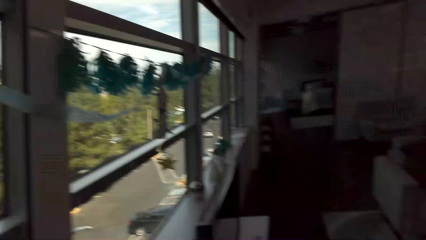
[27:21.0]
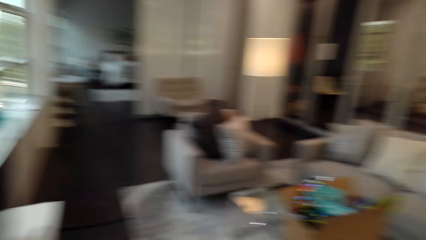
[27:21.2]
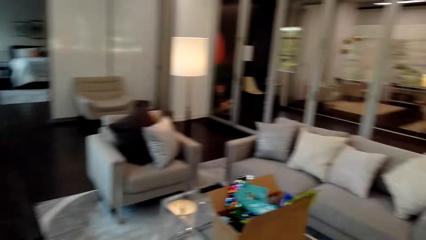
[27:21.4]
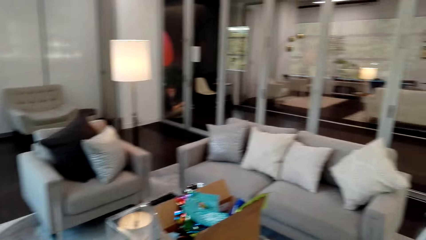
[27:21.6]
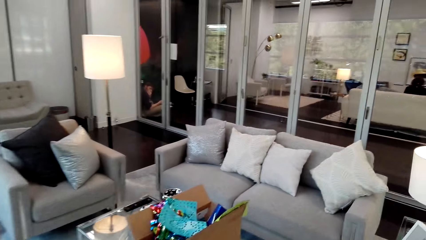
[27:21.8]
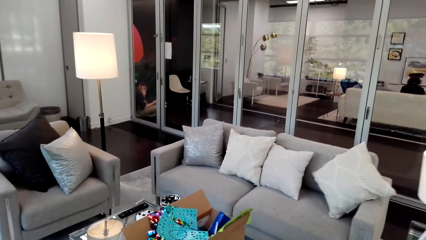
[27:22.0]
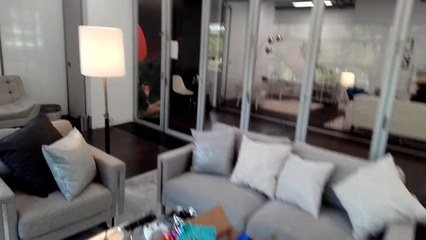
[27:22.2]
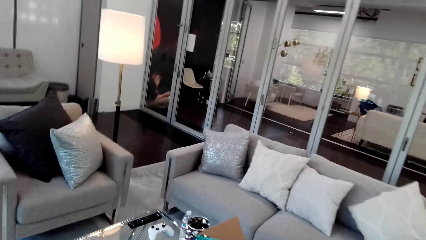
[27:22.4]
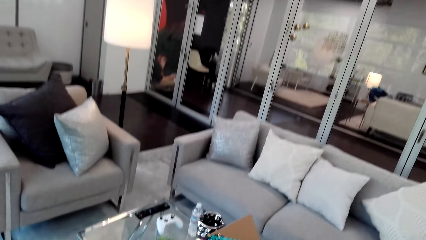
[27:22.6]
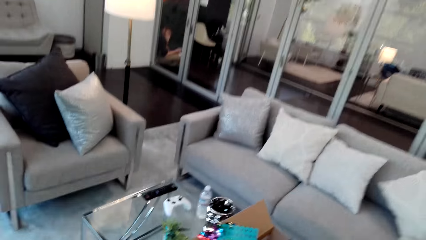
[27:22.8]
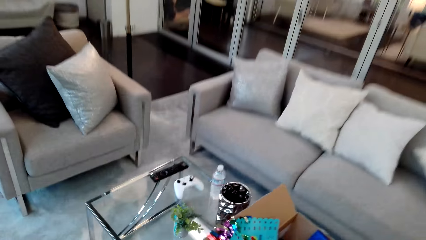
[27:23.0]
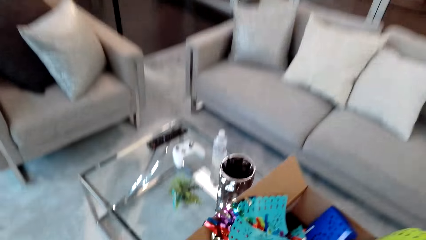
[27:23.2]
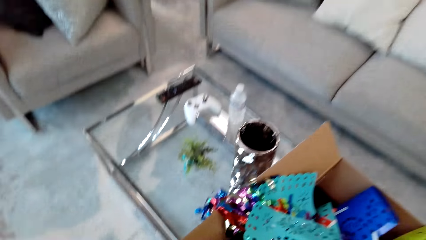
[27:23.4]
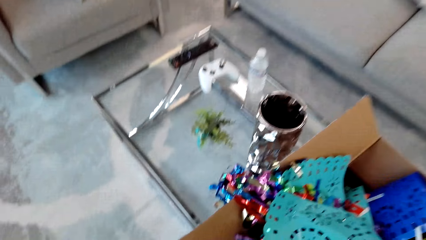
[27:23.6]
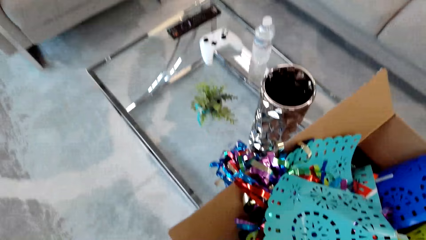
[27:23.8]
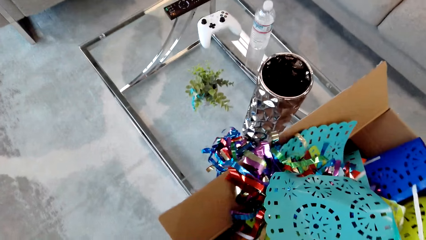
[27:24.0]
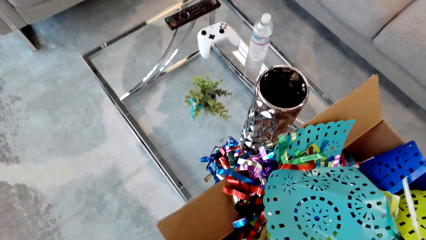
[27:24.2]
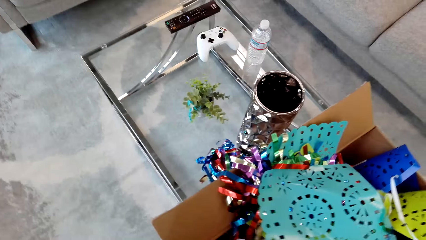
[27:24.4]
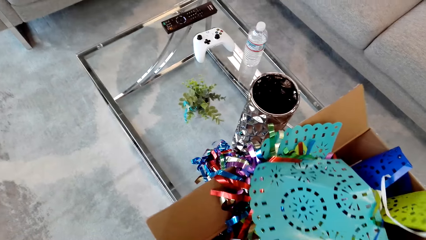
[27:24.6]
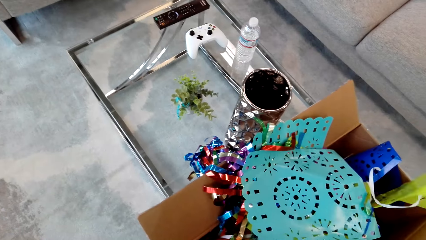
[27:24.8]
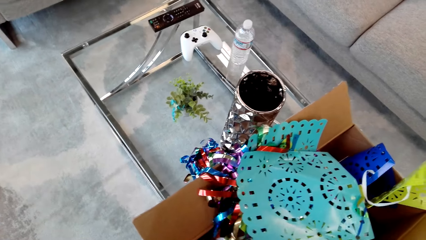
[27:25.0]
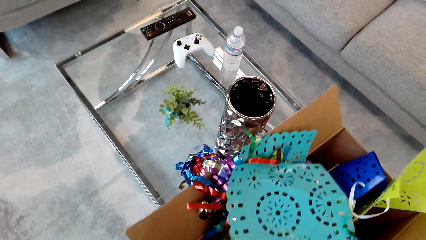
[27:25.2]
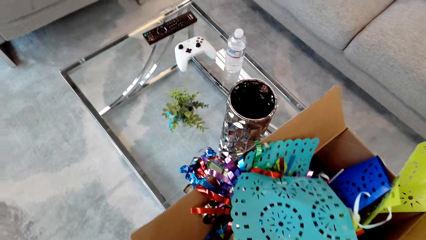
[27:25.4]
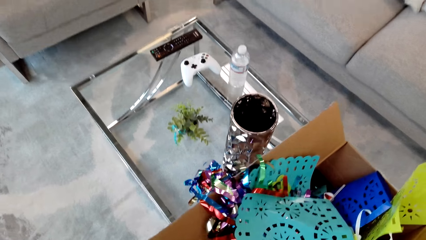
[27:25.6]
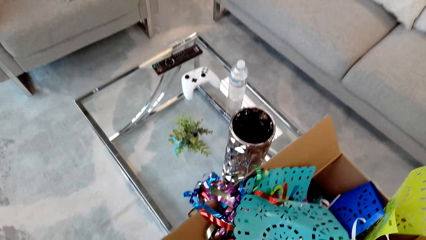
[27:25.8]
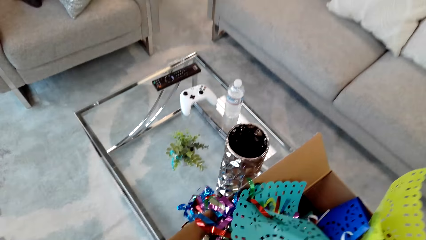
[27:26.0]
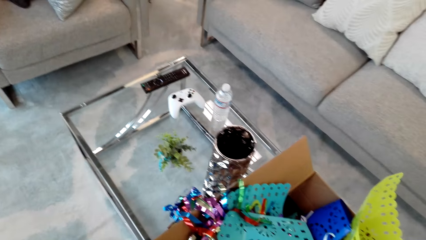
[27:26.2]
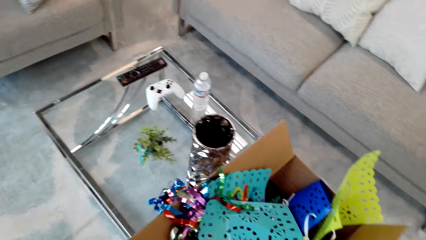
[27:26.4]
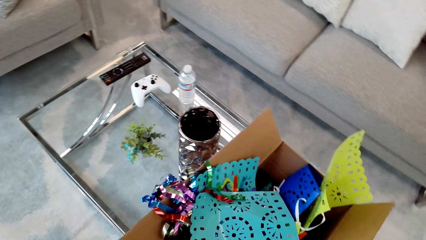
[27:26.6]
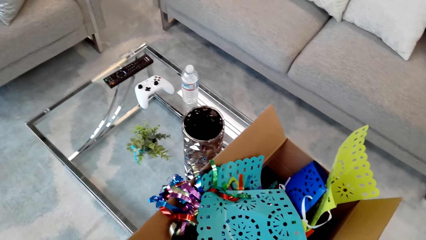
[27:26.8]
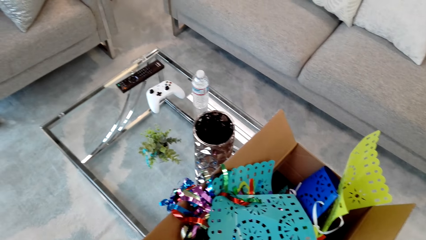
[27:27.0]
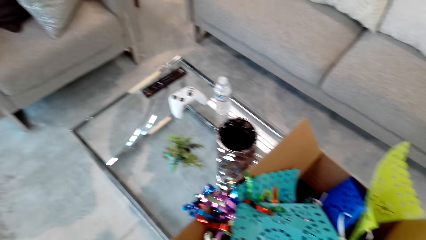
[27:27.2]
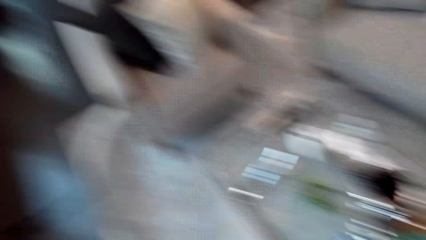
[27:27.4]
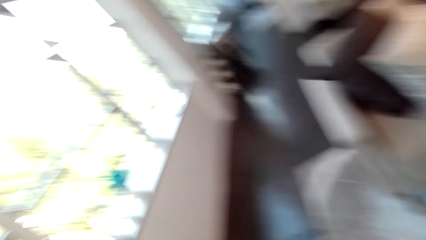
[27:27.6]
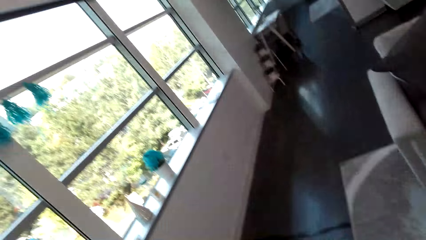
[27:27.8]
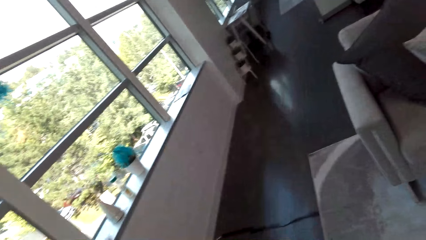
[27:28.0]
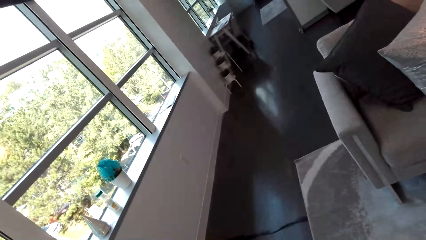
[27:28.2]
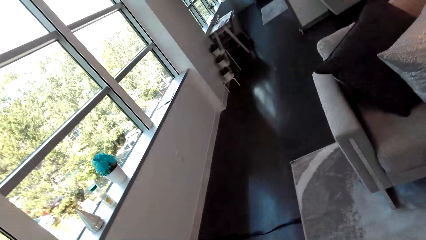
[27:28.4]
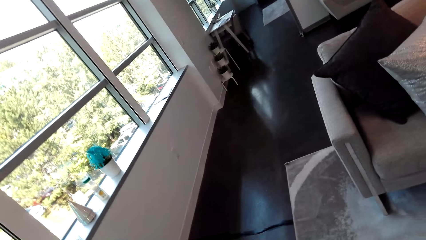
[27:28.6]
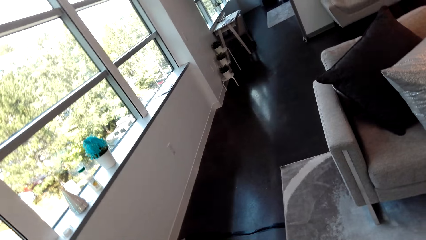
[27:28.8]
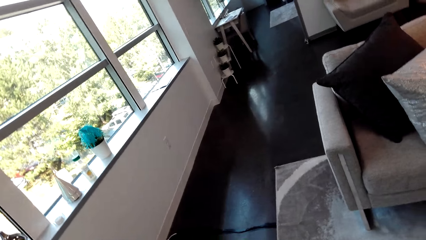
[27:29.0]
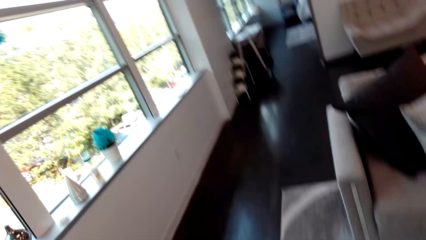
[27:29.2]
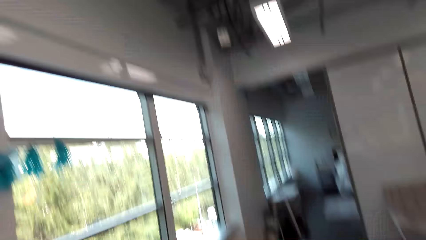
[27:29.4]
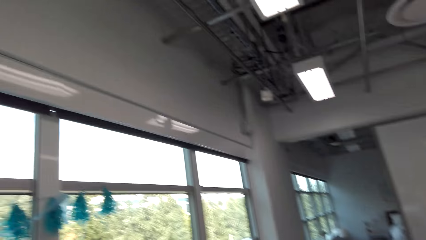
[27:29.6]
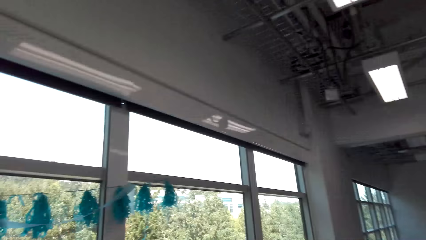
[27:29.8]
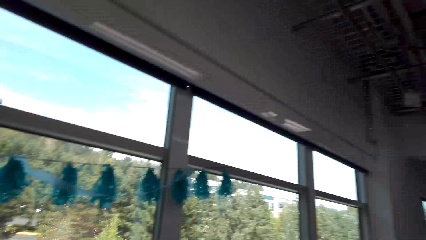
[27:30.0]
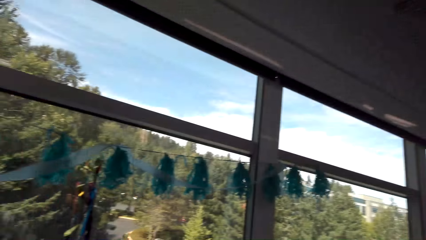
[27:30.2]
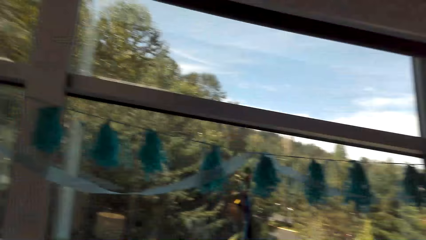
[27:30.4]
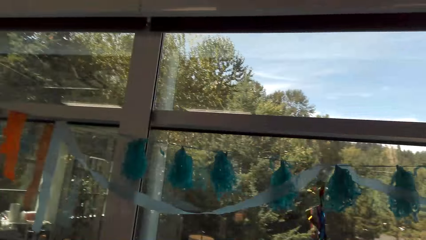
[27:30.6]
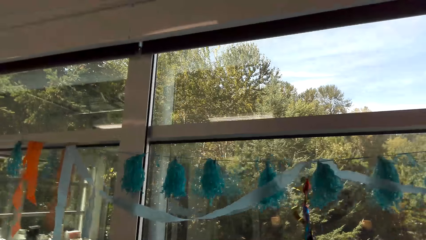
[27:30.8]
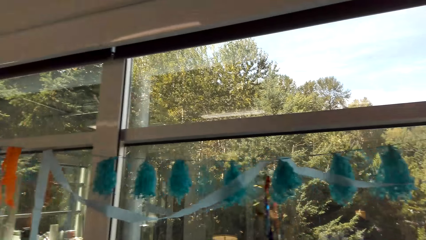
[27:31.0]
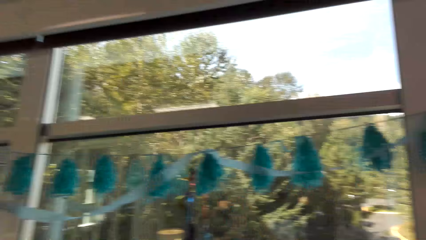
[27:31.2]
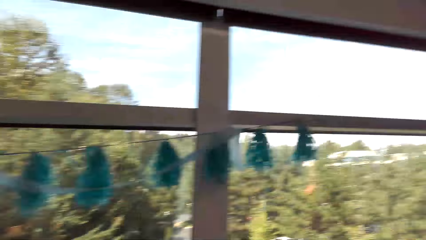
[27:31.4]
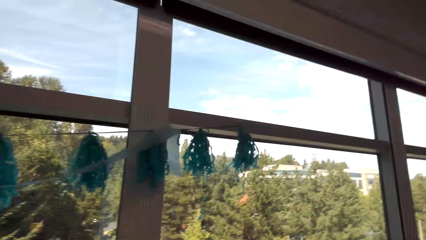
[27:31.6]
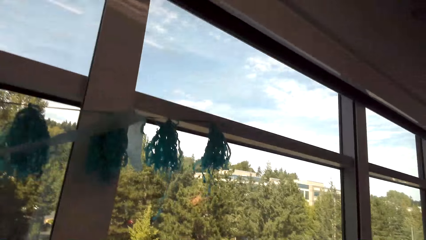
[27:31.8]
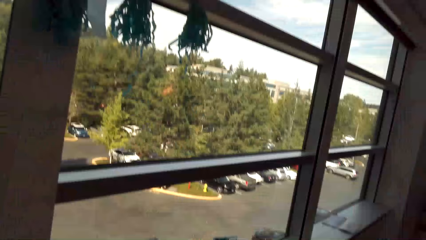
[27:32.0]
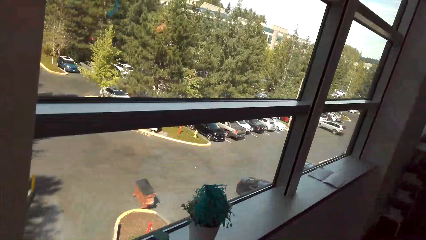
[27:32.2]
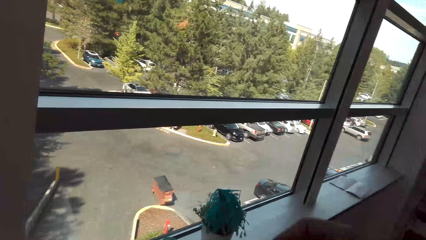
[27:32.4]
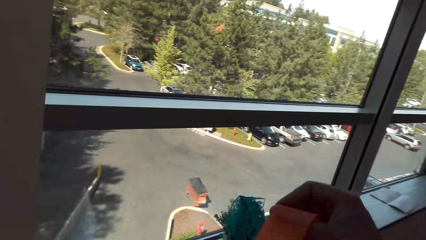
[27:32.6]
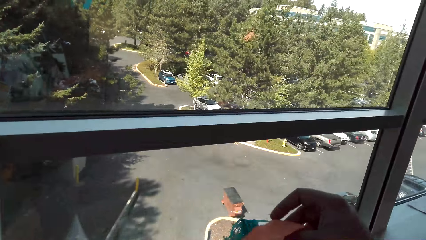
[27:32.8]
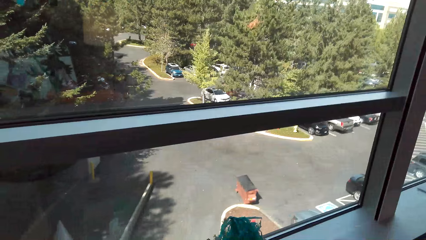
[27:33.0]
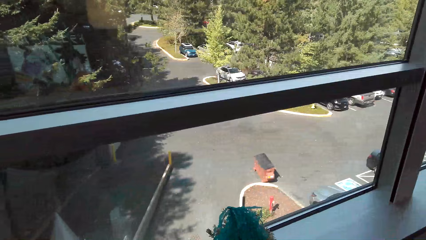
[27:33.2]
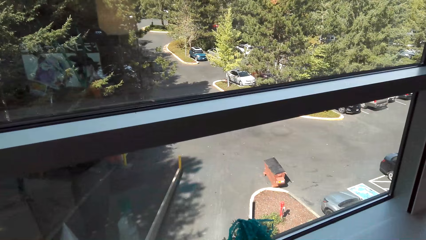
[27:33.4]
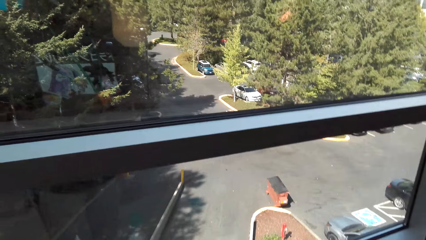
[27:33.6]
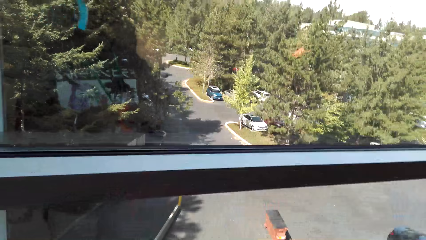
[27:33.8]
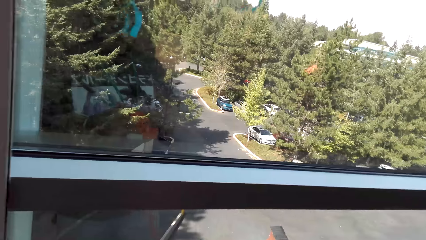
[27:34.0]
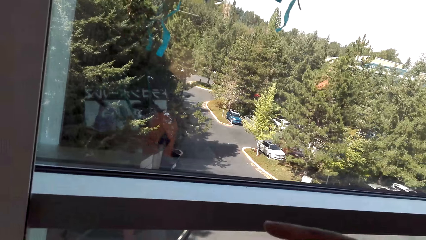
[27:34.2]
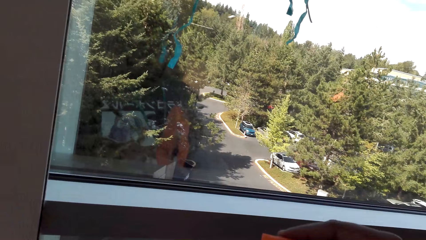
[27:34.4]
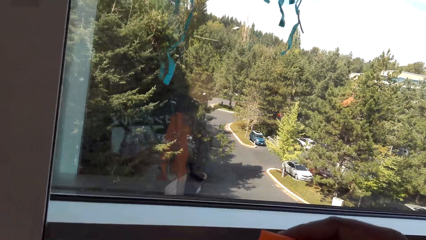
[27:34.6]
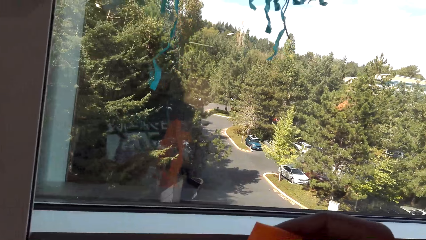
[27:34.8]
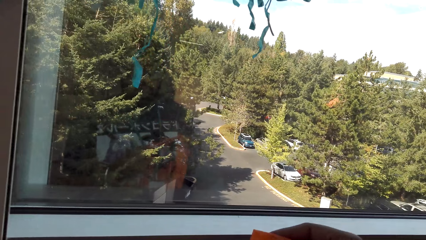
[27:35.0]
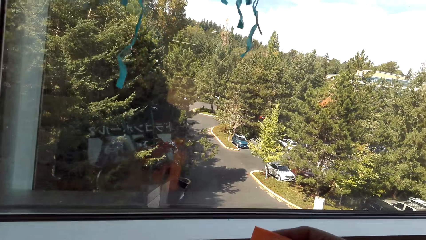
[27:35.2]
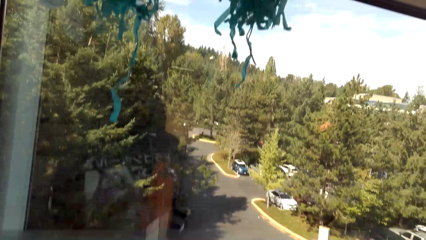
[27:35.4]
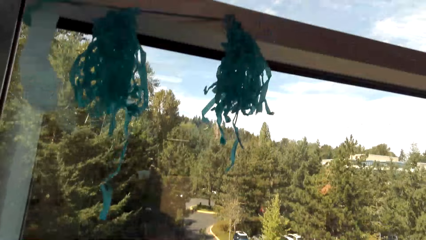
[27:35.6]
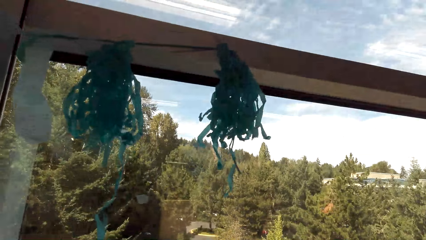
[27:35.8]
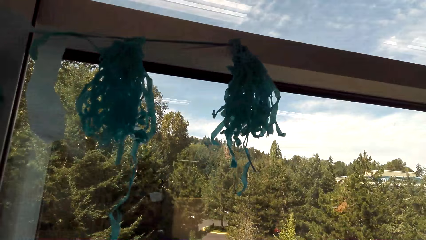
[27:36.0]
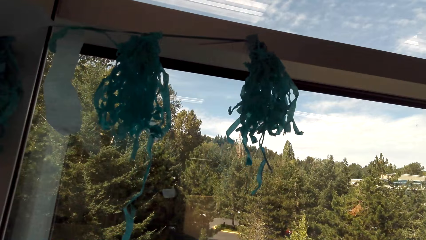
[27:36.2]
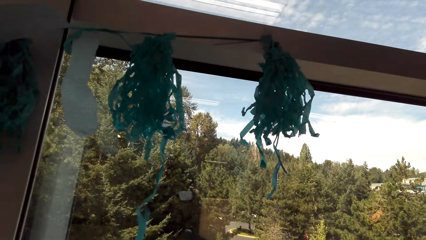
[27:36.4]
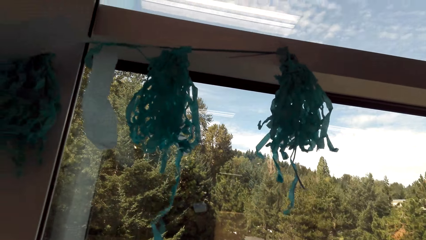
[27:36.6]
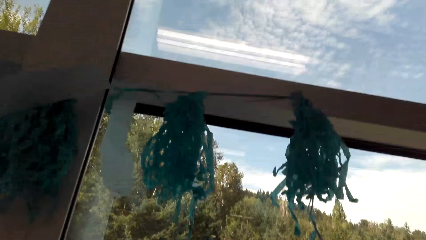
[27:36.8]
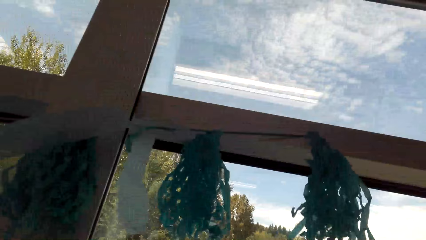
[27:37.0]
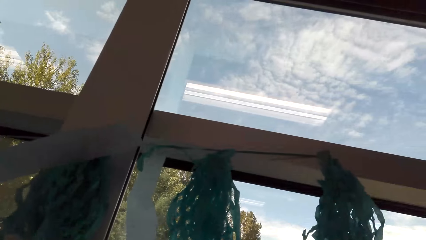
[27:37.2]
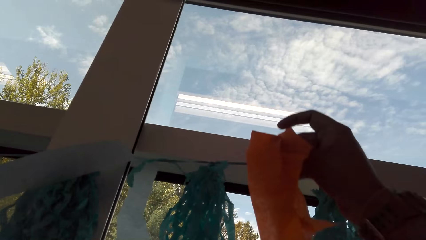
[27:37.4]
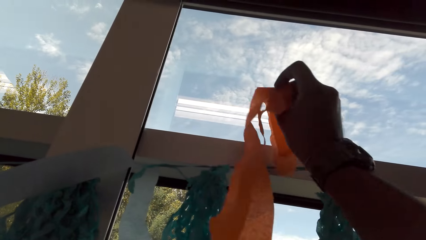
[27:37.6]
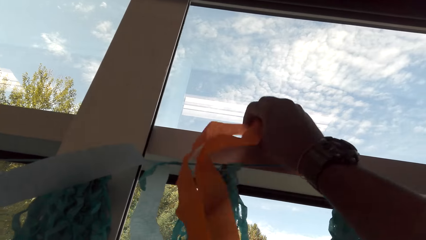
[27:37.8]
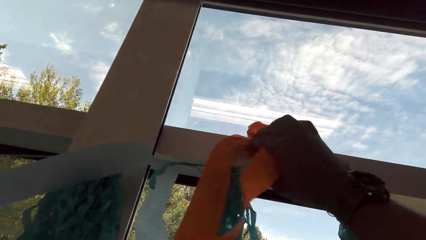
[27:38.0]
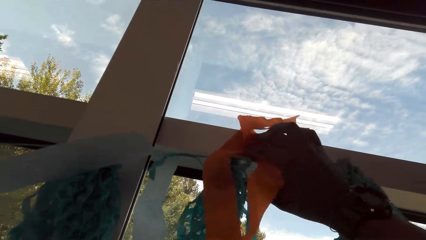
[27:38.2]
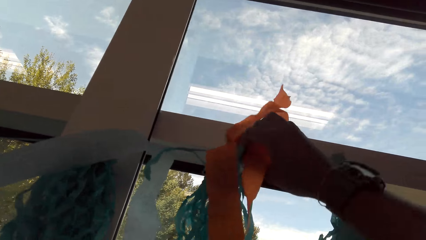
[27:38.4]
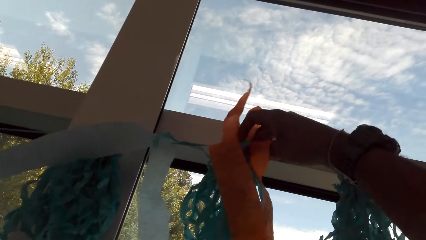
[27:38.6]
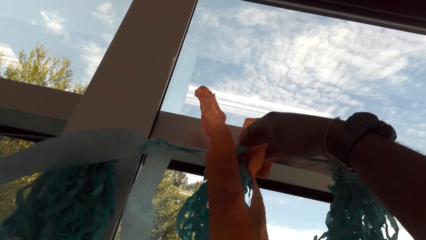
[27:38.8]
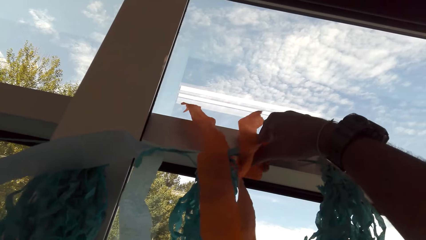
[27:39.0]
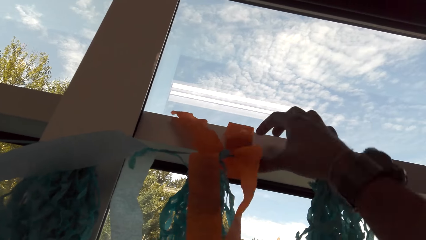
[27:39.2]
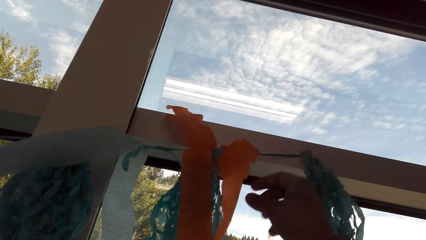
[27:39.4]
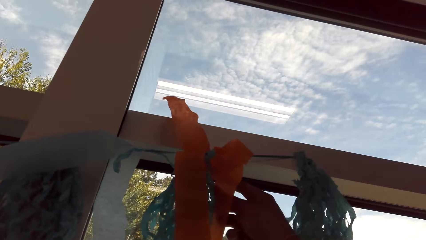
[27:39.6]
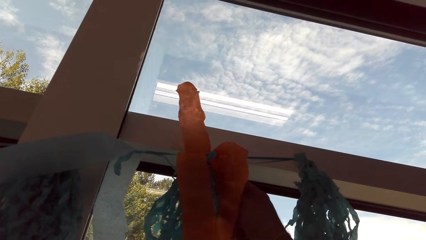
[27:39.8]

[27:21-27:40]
The camera wearer picks up the tinsel. They touch the decorating items in the box. They tie a knot on the tinsel. They put the decorating cloth on the wall.
